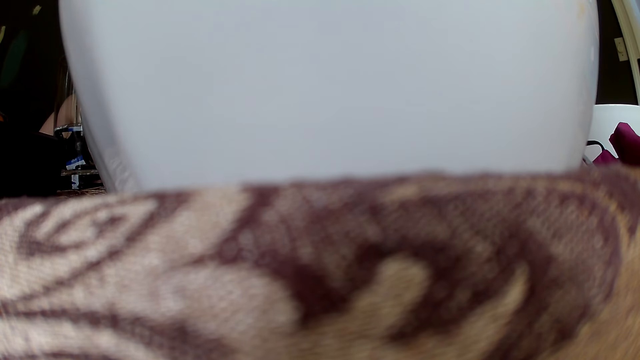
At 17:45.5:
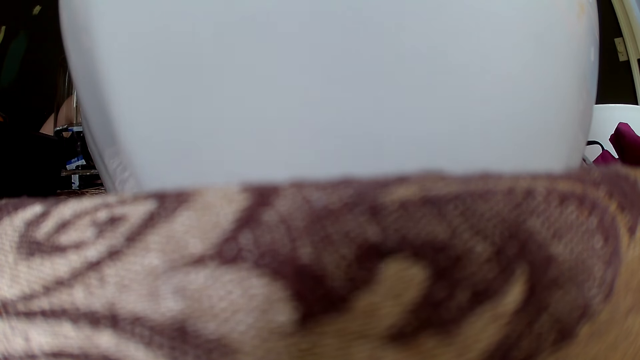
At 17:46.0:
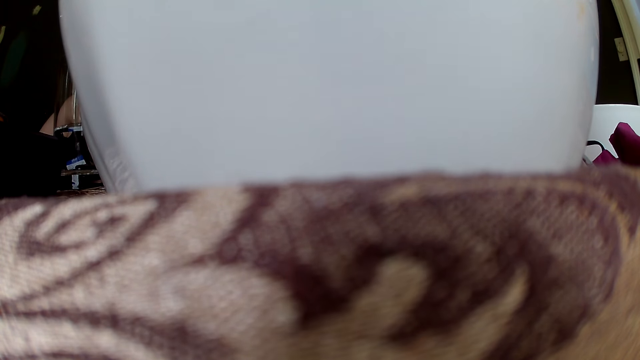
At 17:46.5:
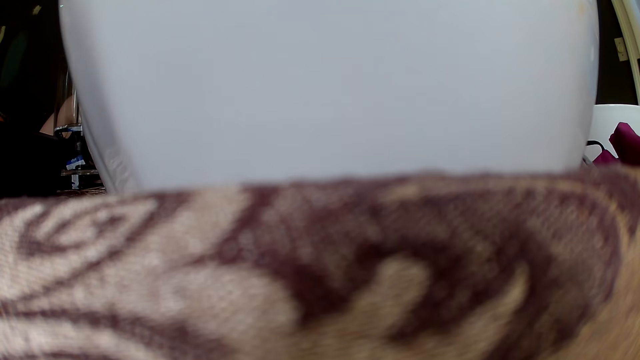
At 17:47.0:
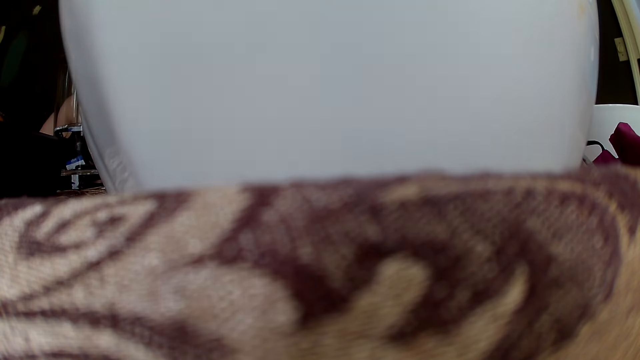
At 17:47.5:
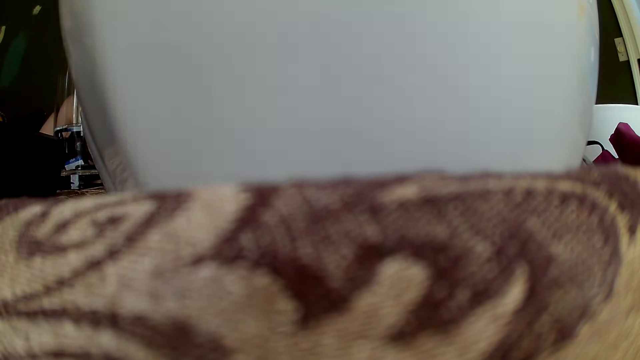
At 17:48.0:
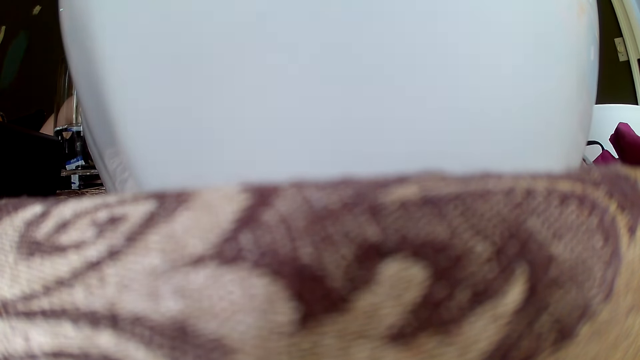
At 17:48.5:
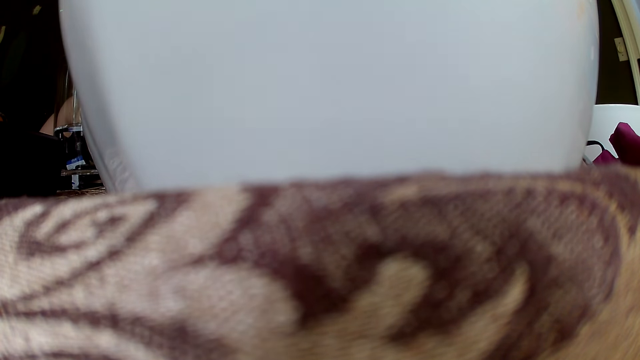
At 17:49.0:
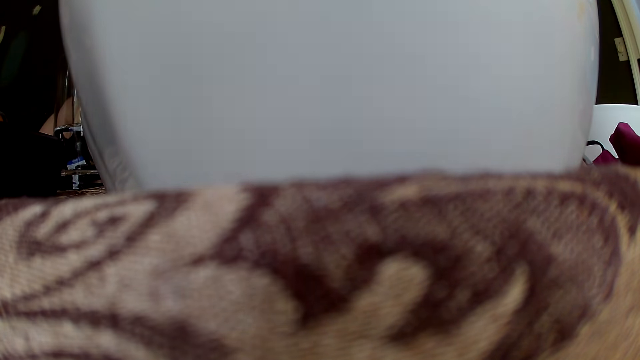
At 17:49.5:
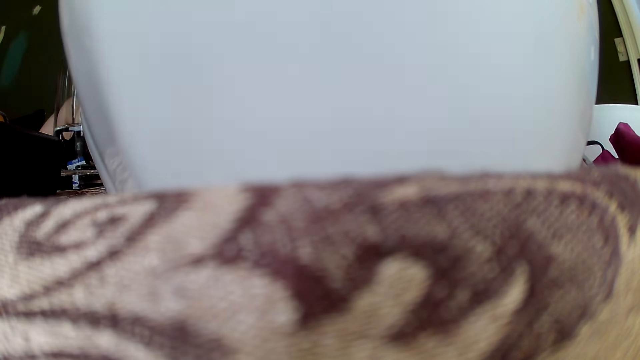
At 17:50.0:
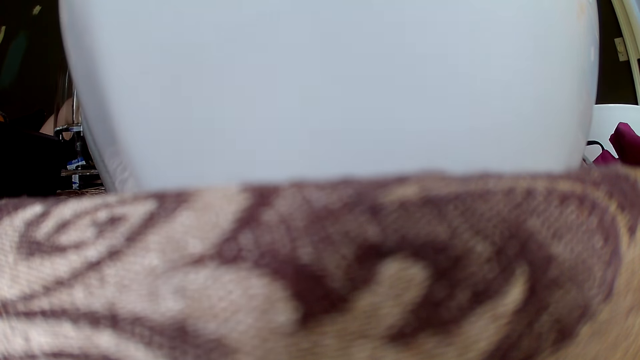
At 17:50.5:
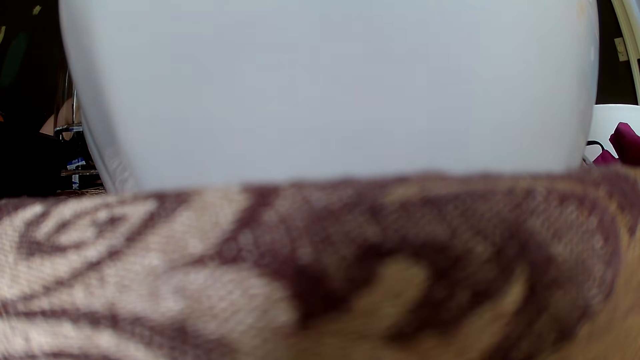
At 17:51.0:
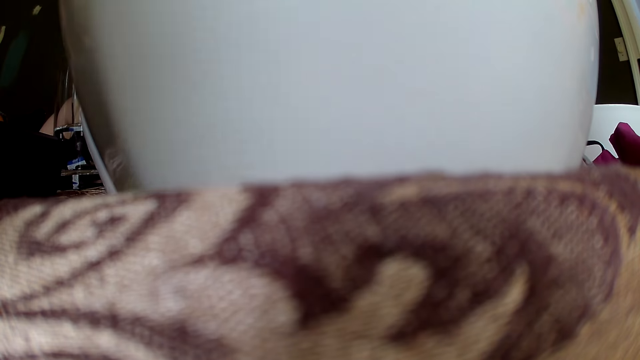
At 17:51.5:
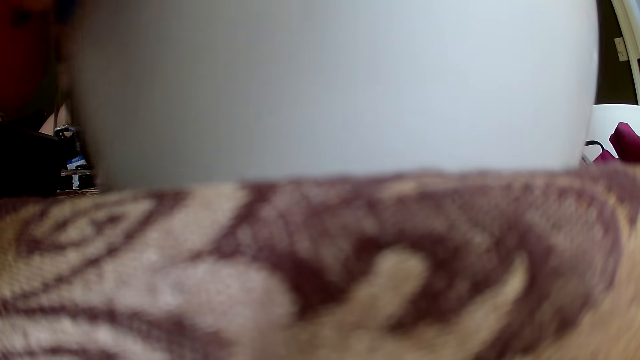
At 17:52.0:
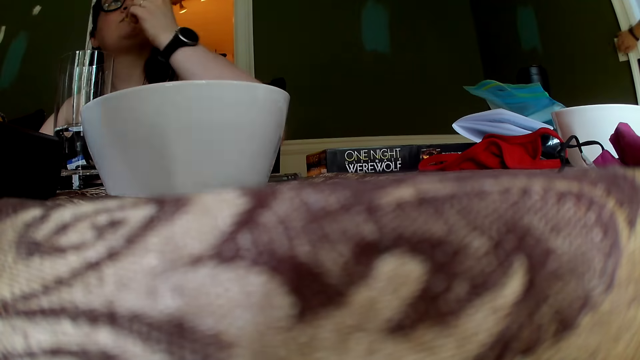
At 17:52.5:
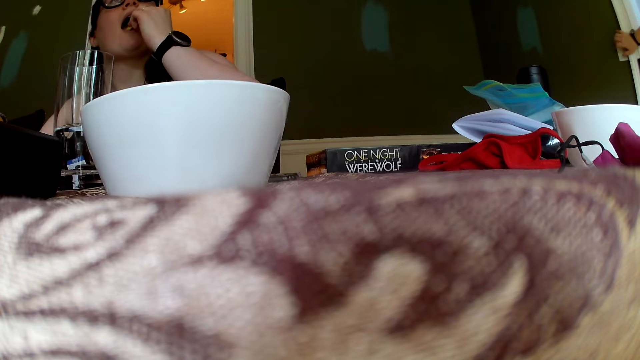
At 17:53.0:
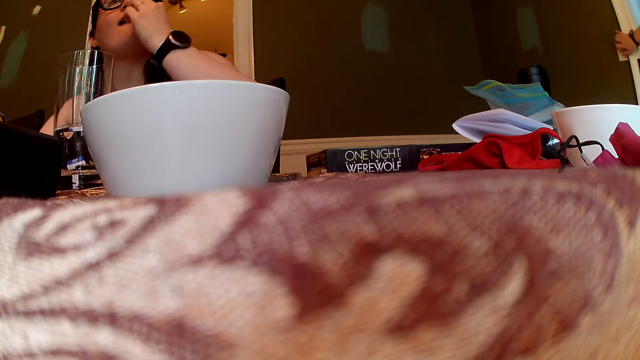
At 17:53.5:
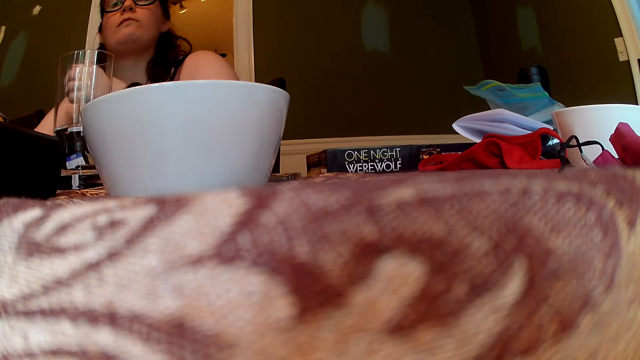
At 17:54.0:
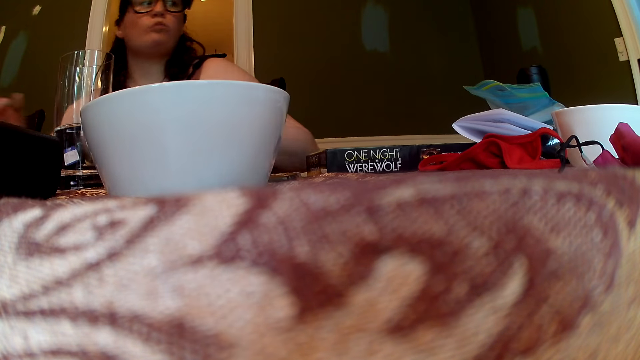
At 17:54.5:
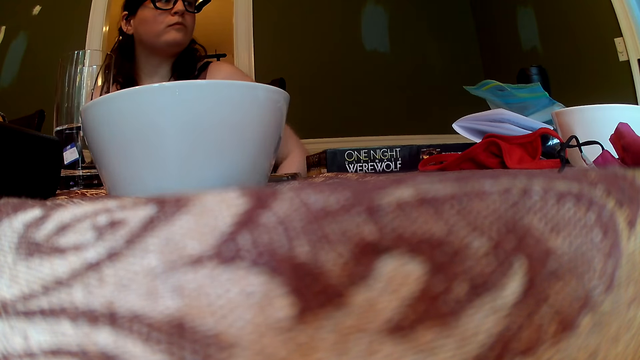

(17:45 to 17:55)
Another woman carries the plate on the table with her right hand. The first woman eats the cheese in her left hand.

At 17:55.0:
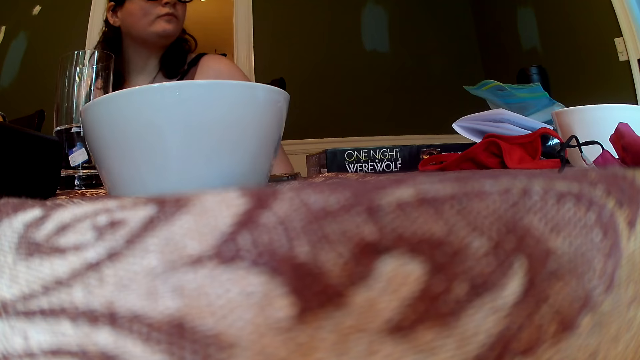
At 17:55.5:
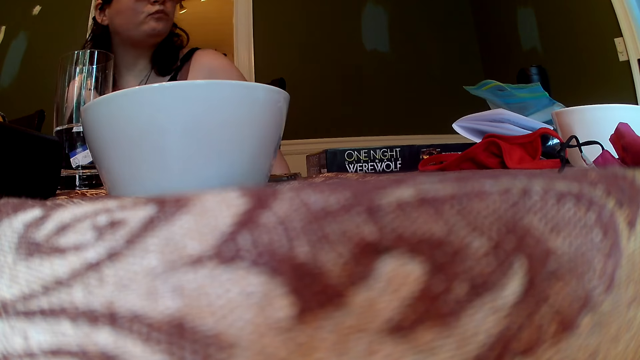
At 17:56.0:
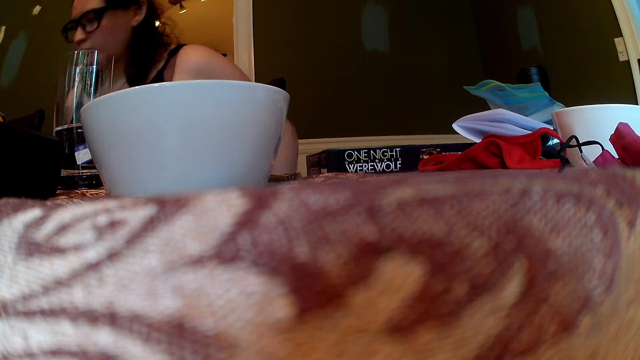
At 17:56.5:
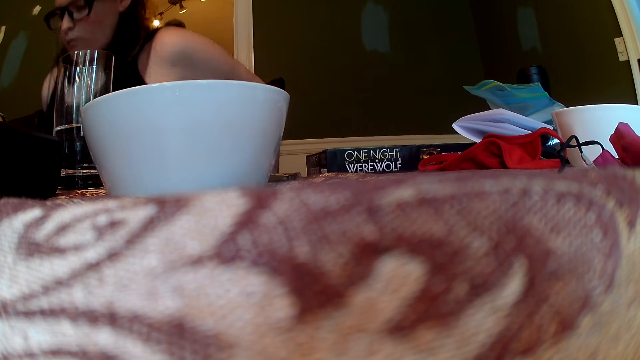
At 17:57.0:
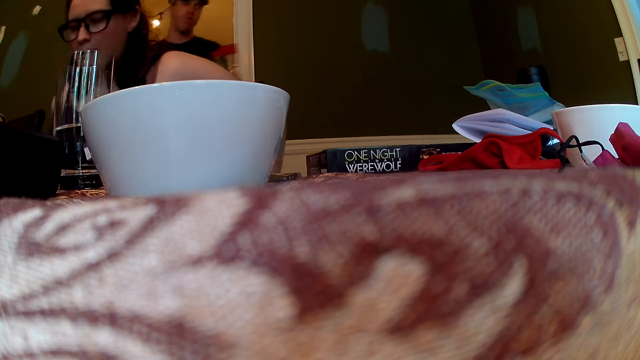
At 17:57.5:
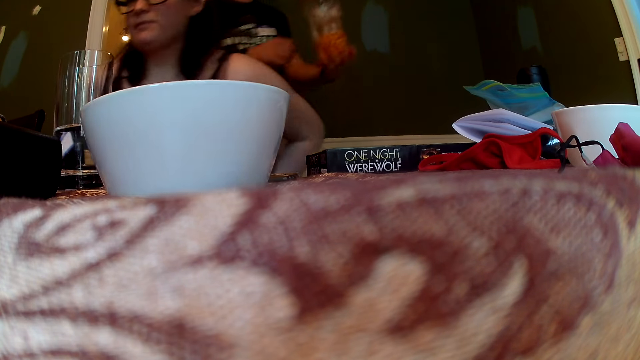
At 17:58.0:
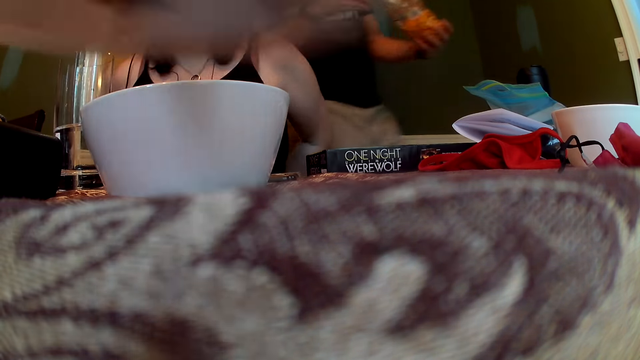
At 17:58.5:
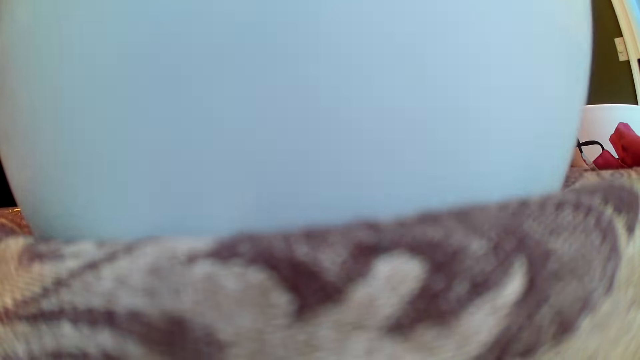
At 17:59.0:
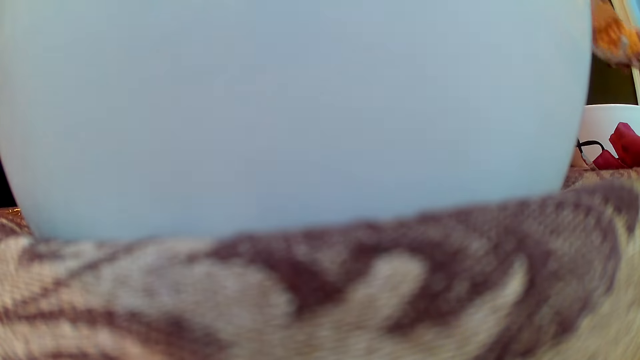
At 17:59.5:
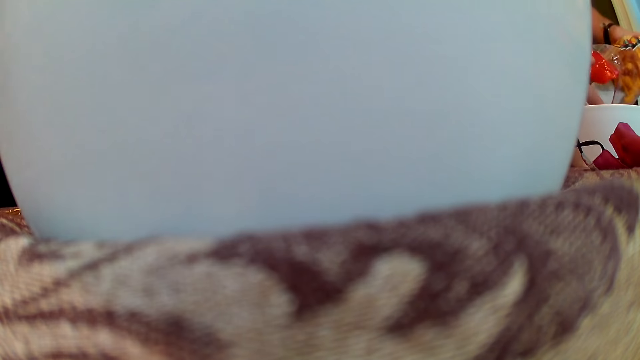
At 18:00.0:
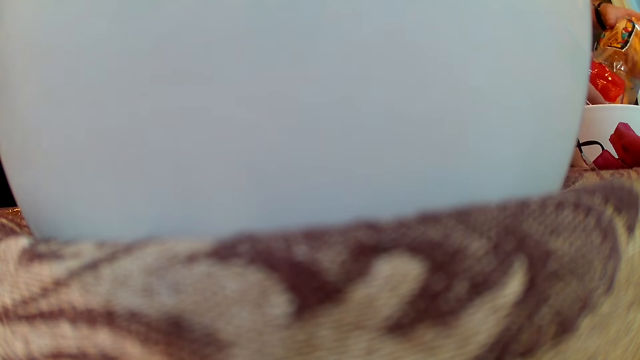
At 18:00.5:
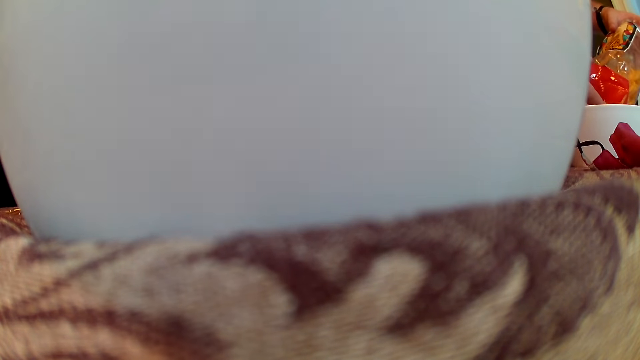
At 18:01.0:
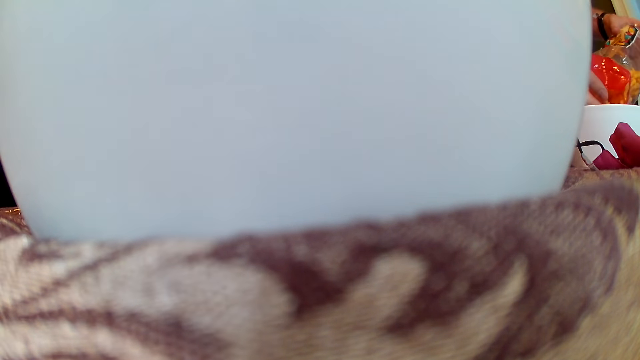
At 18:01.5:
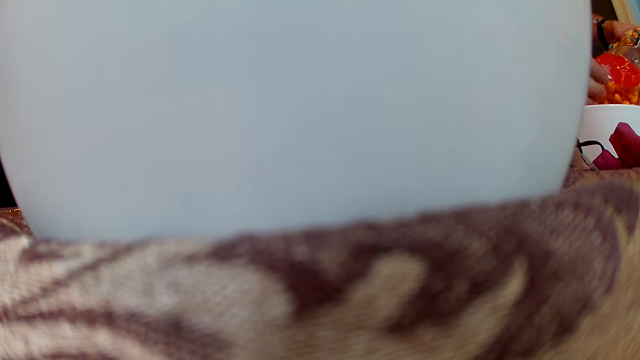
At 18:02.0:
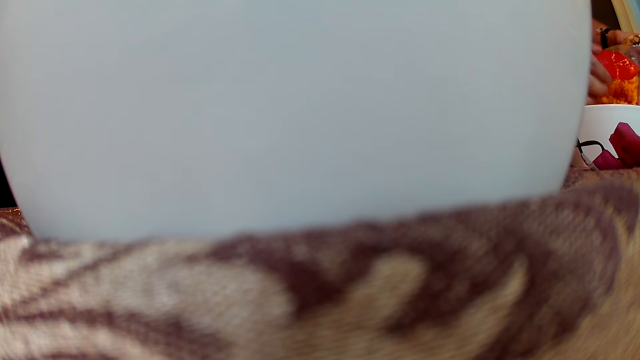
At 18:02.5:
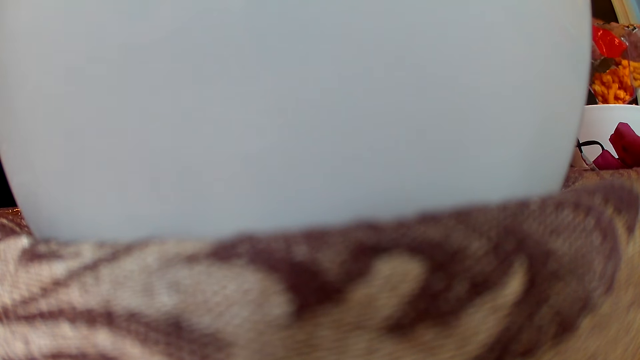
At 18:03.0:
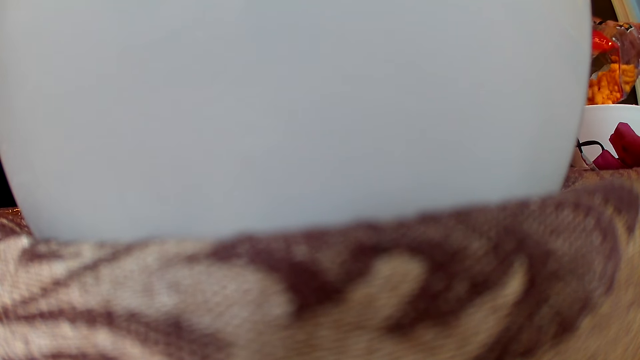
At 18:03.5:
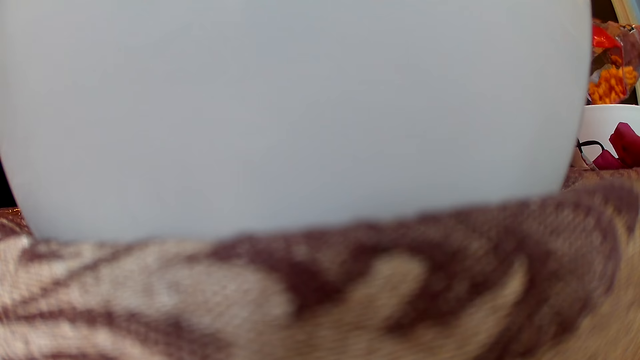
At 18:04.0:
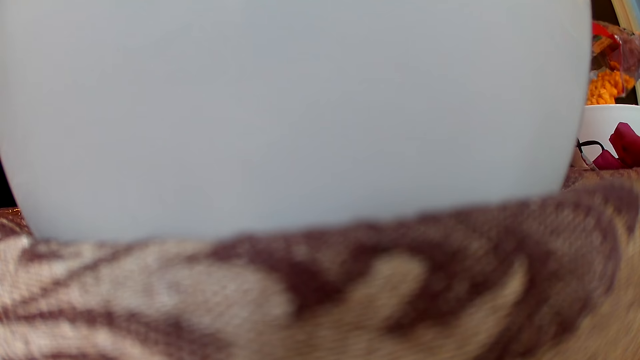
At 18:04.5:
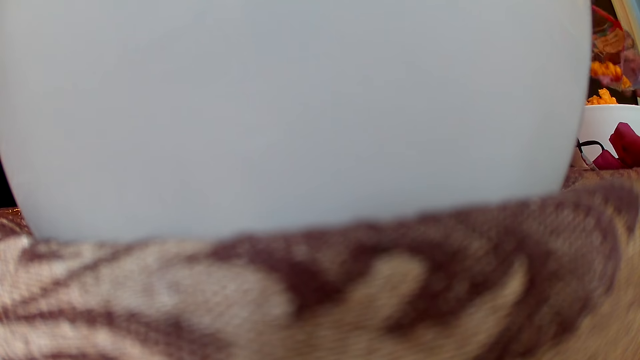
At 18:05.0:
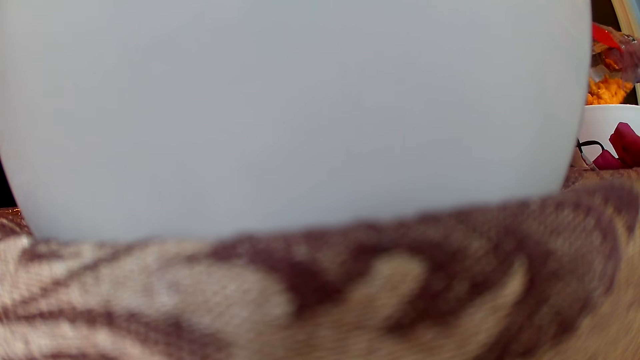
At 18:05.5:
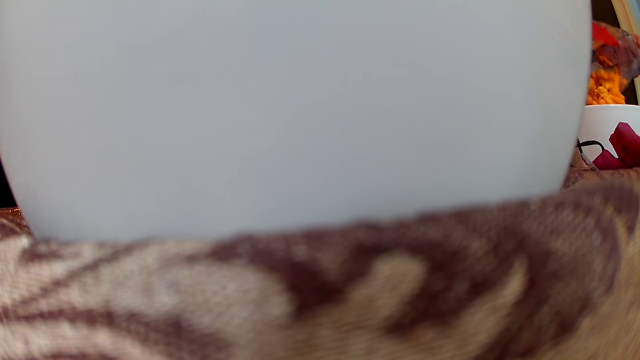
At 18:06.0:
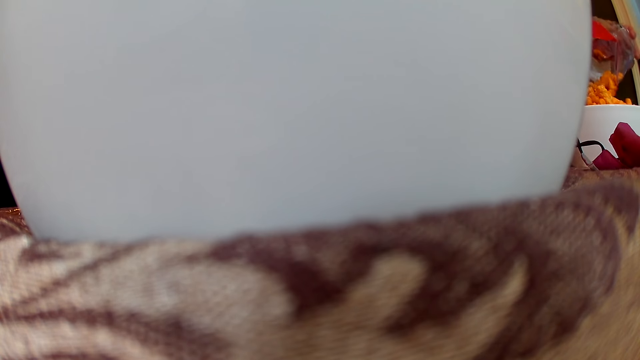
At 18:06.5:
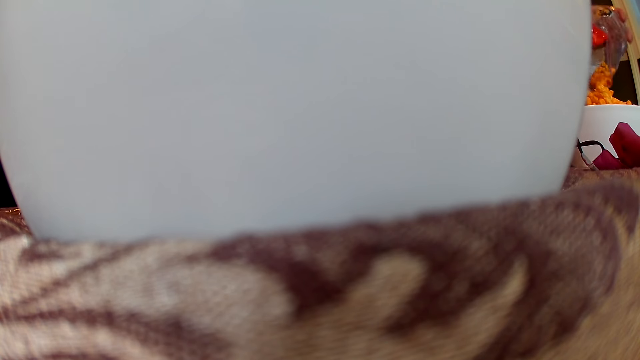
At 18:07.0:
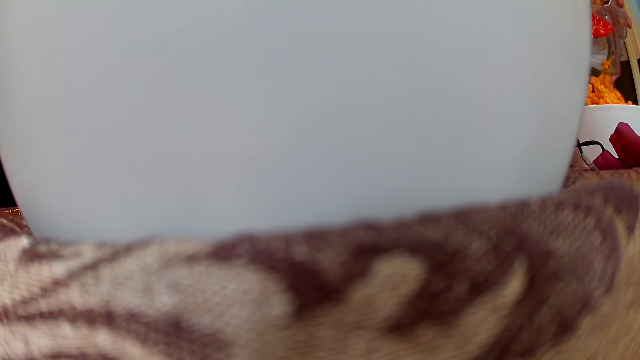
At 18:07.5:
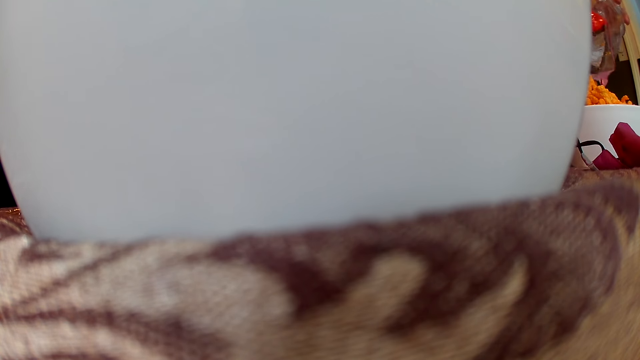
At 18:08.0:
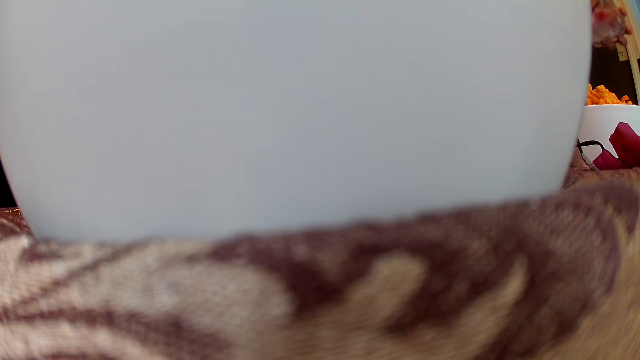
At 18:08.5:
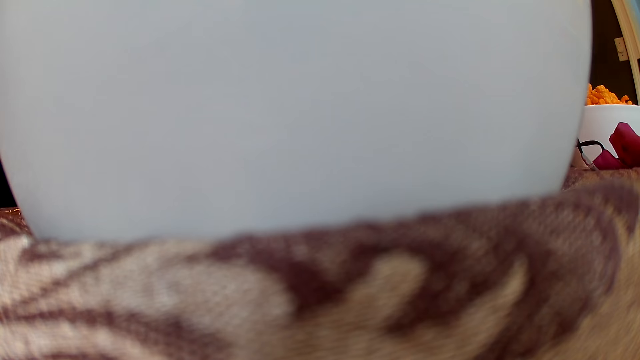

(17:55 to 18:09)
The first woman adjusts a chair with both hands. The camera wearer walks into the dining room. The other woman places the plate on the table with her right hand. The camera wearer pours cheese from a plastic in a plate with both hands.
